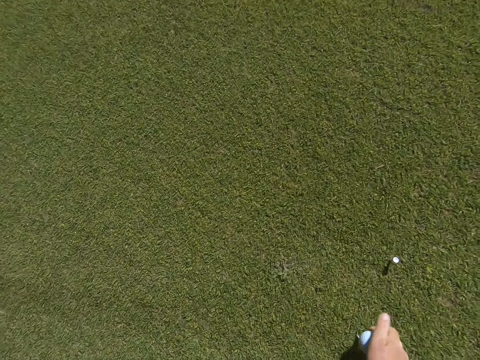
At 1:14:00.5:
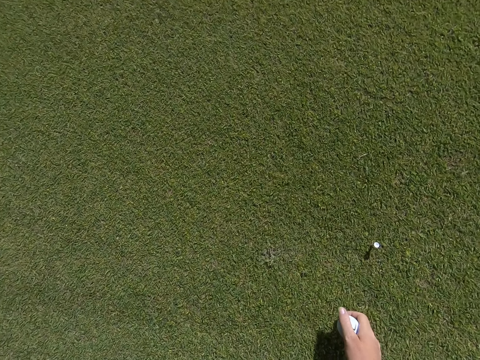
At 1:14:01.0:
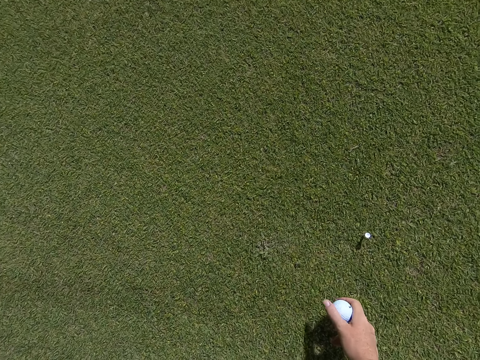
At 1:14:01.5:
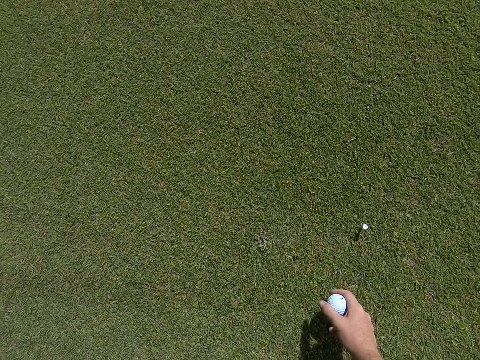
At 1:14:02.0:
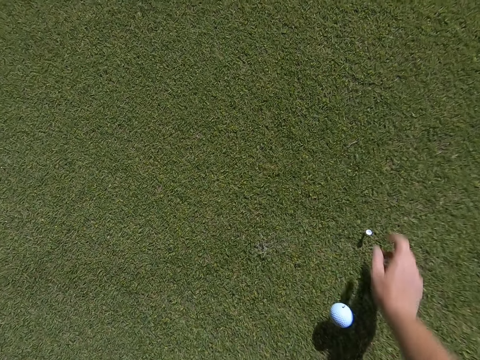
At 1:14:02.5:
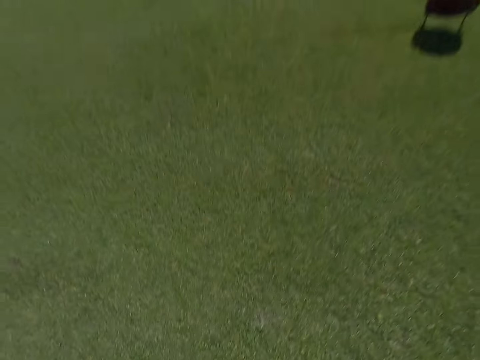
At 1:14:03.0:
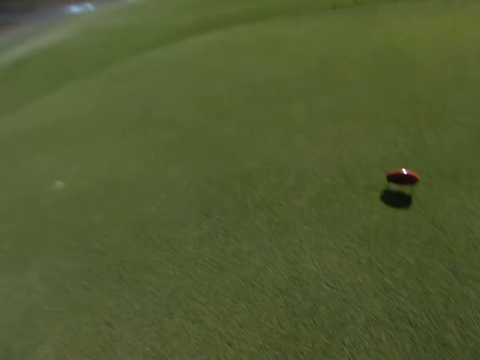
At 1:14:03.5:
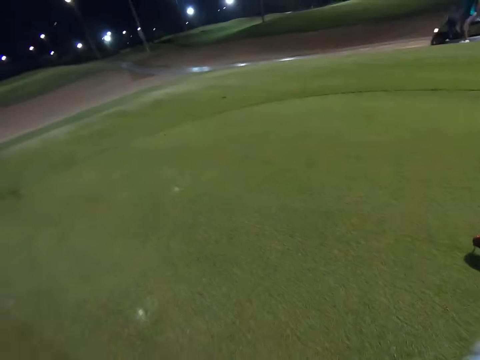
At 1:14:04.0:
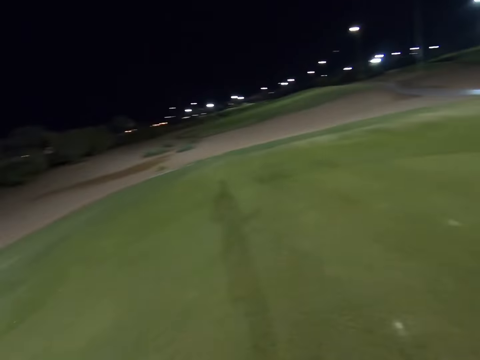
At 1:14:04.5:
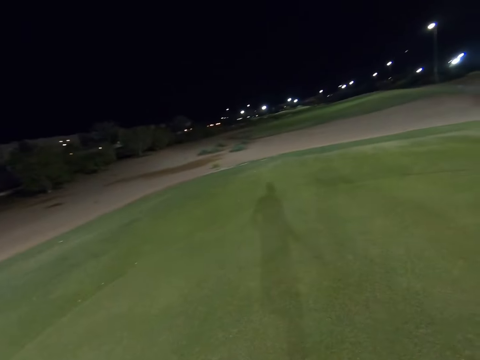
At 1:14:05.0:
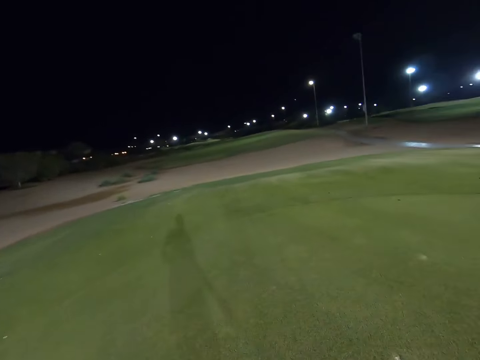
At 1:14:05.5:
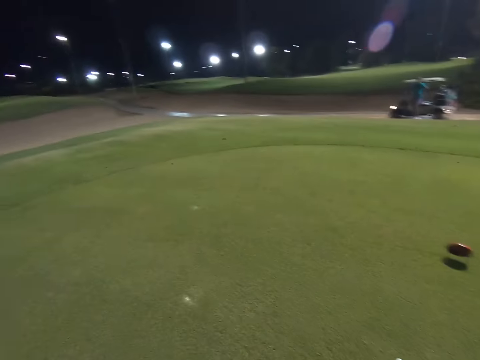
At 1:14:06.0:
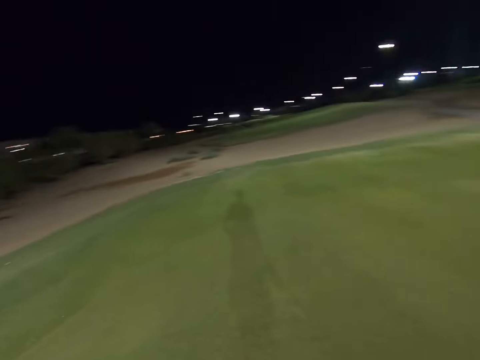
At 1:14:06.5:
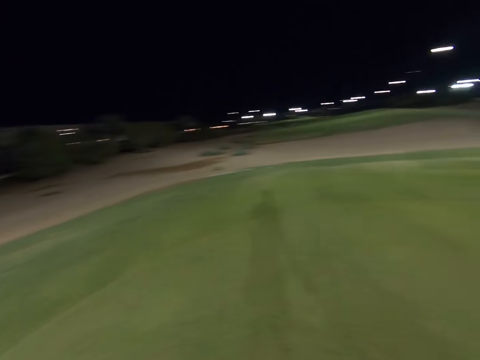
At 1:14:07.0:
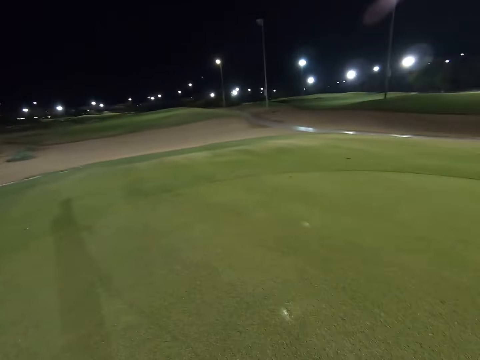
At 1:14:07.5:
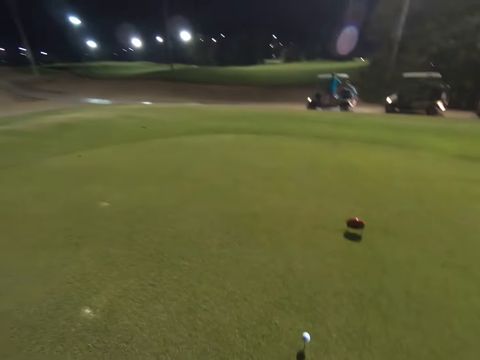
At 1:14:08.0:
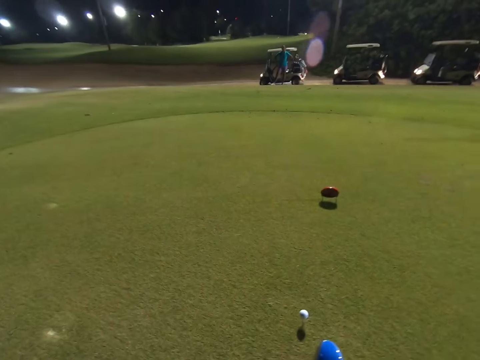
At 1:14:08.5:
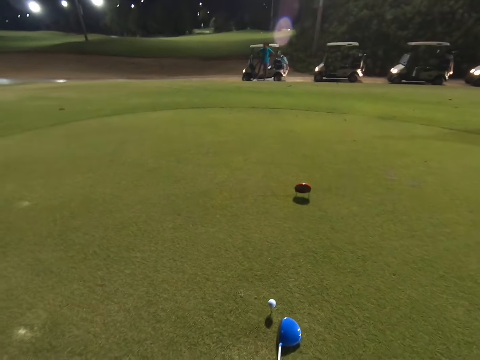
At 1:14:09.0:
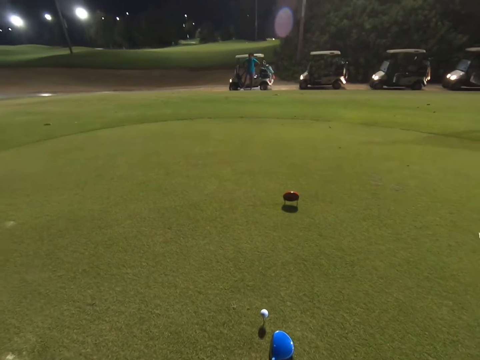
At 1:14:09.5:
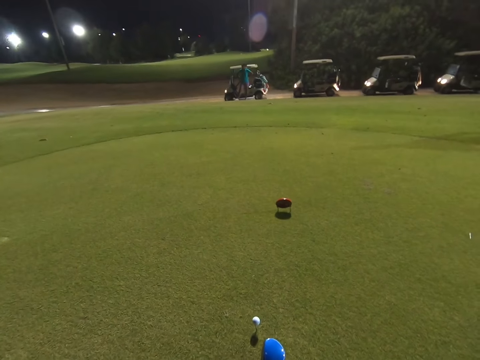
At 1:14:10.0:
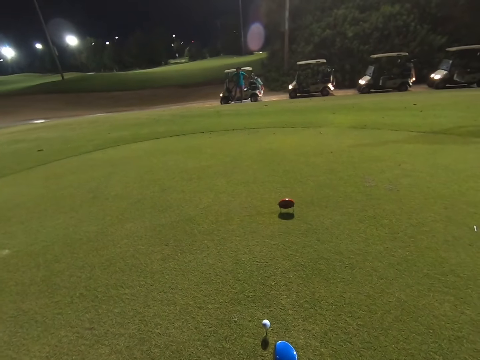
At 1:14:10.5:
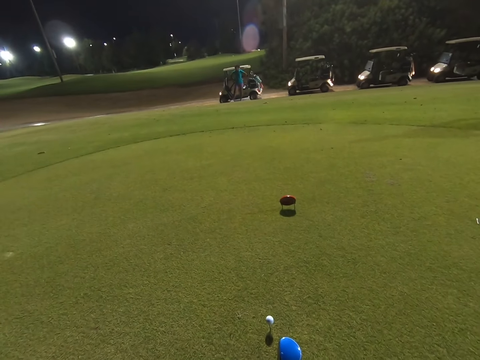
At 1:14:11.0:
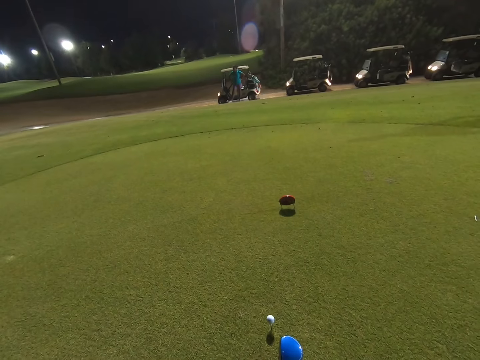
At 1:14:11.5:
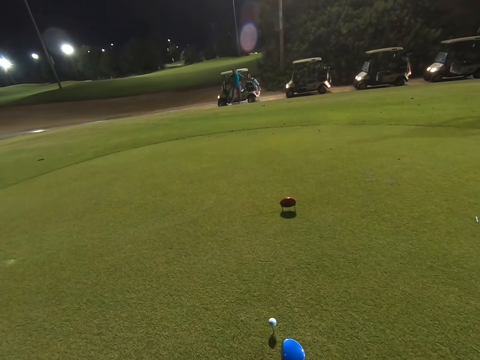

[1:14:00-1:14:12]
The camera wearer places a golf ball in the tee. They pick up a tee on the ground. They look around the field.

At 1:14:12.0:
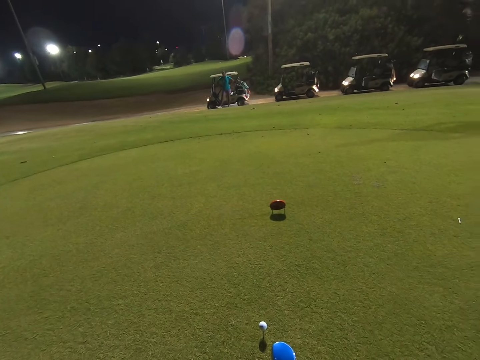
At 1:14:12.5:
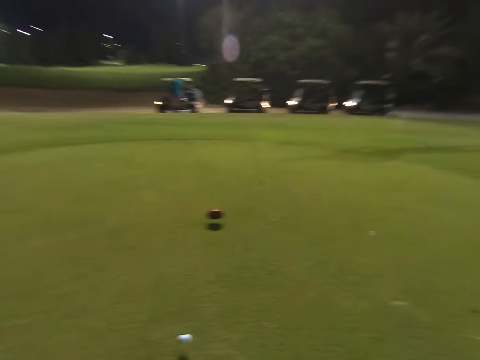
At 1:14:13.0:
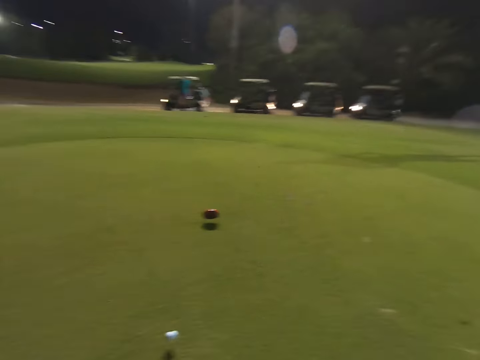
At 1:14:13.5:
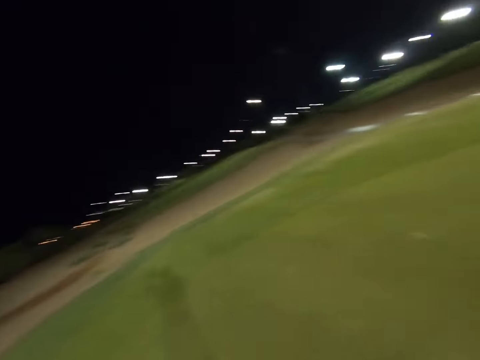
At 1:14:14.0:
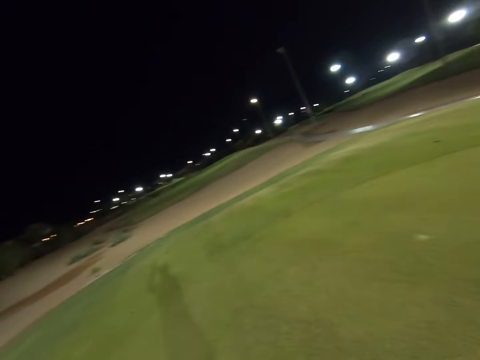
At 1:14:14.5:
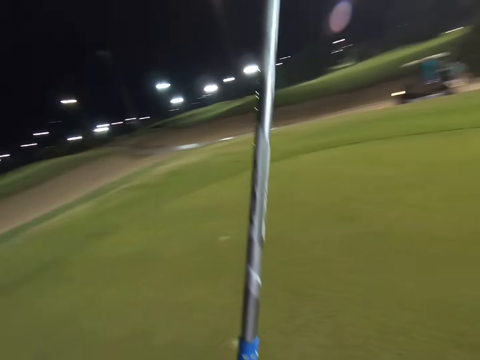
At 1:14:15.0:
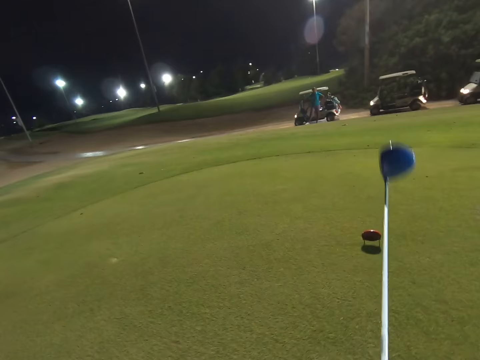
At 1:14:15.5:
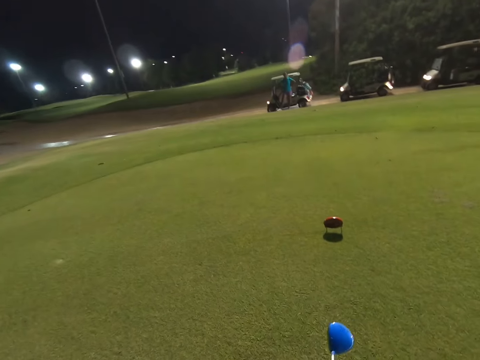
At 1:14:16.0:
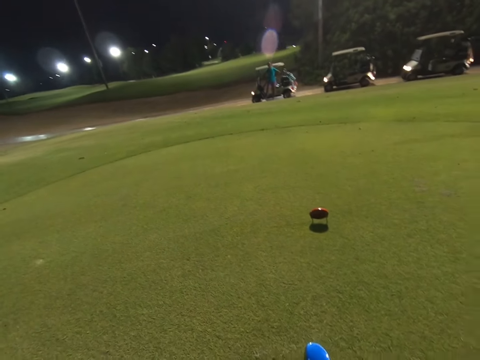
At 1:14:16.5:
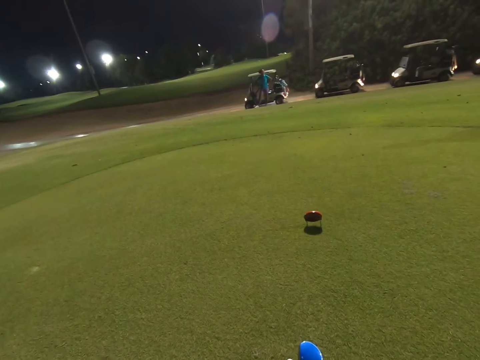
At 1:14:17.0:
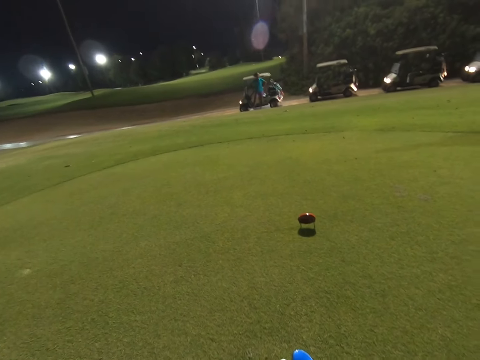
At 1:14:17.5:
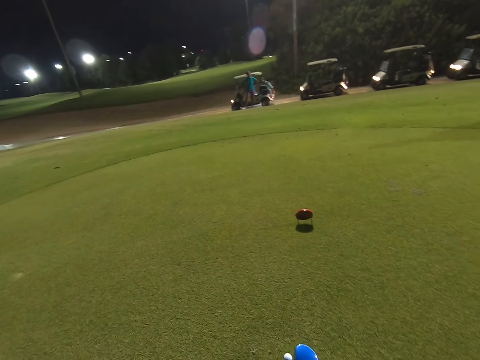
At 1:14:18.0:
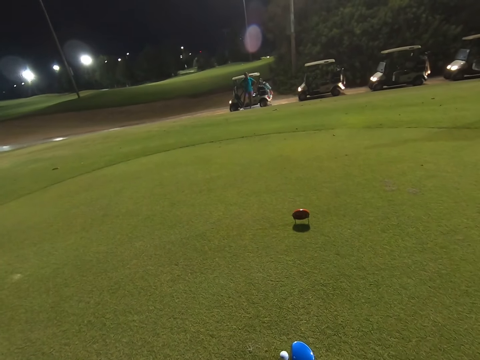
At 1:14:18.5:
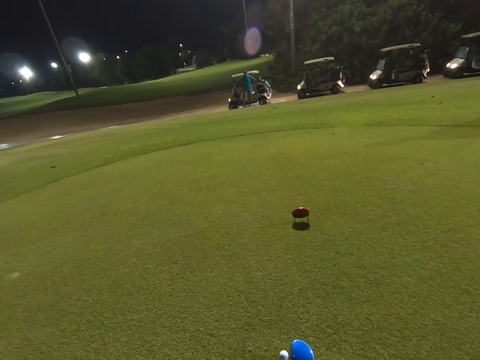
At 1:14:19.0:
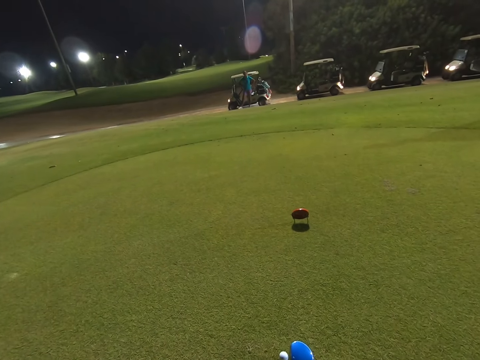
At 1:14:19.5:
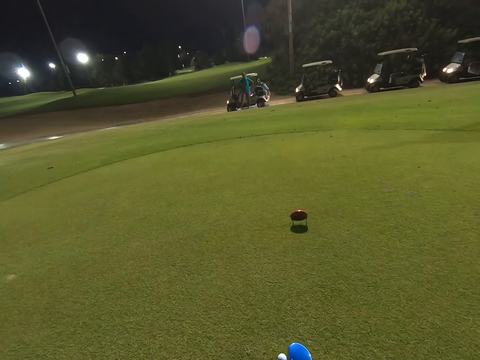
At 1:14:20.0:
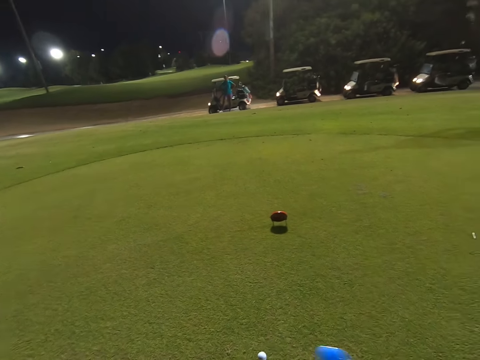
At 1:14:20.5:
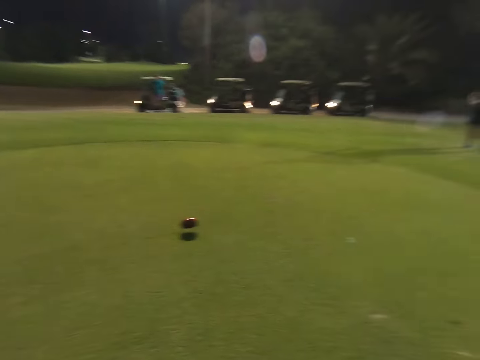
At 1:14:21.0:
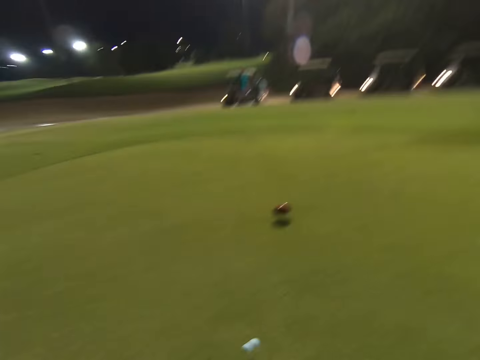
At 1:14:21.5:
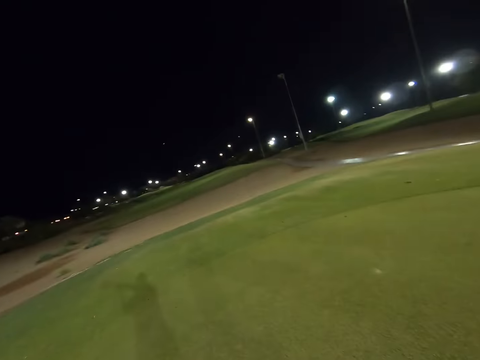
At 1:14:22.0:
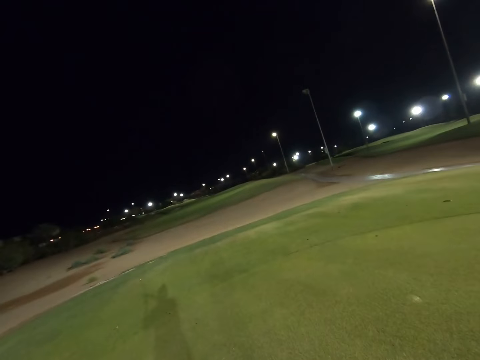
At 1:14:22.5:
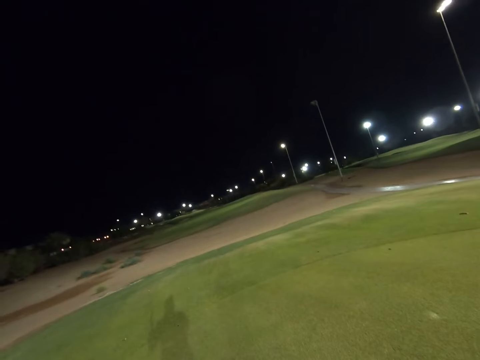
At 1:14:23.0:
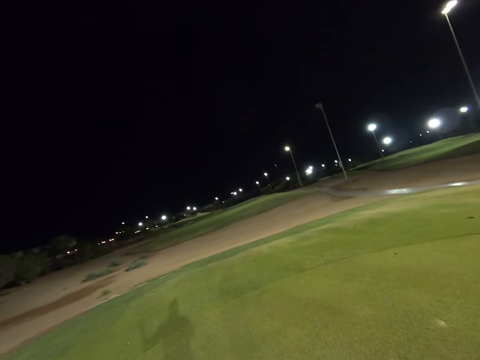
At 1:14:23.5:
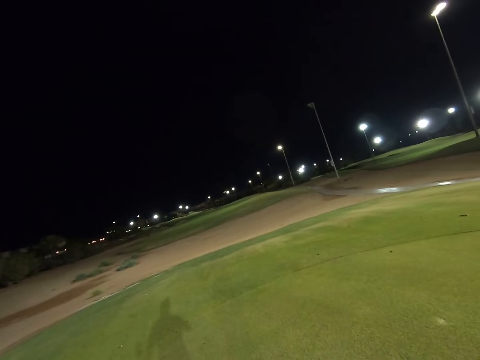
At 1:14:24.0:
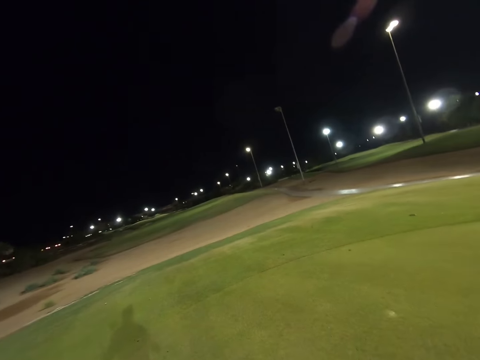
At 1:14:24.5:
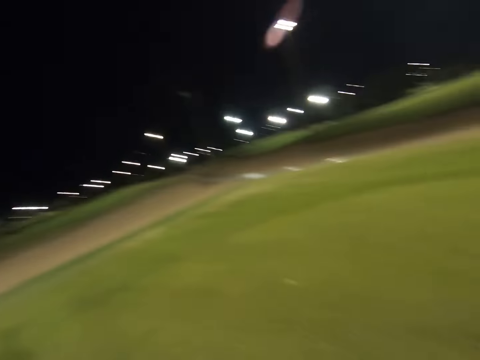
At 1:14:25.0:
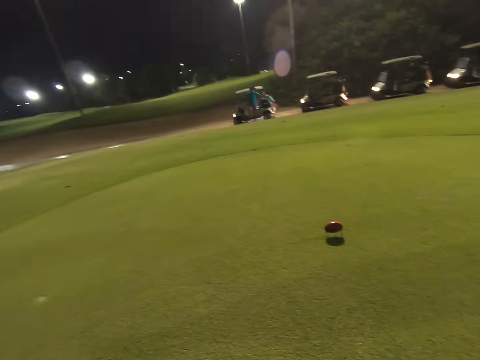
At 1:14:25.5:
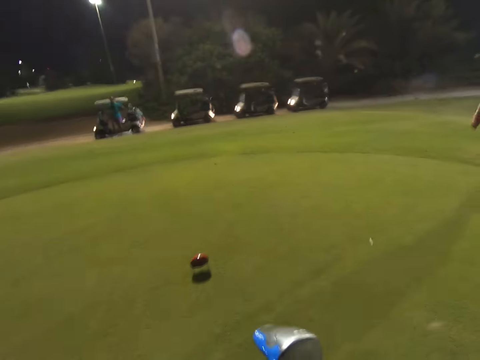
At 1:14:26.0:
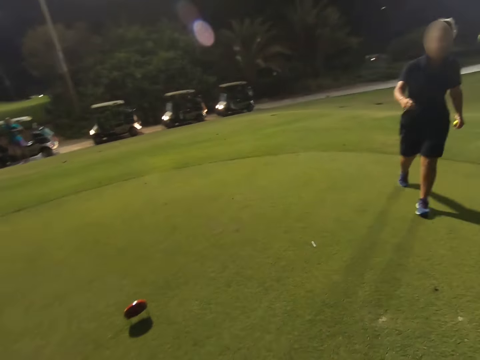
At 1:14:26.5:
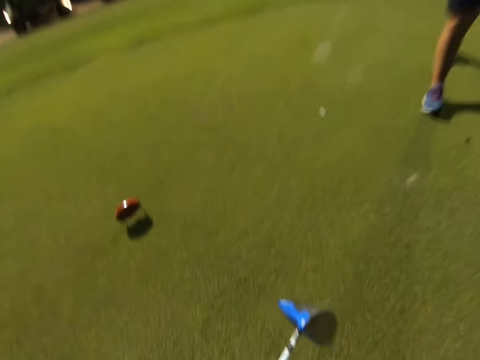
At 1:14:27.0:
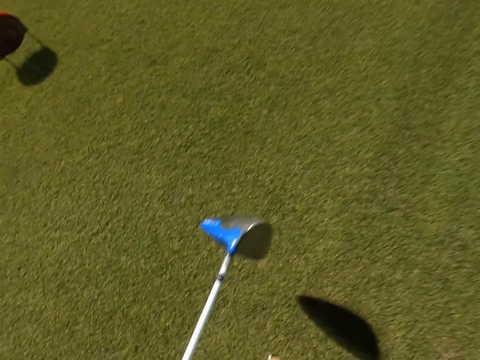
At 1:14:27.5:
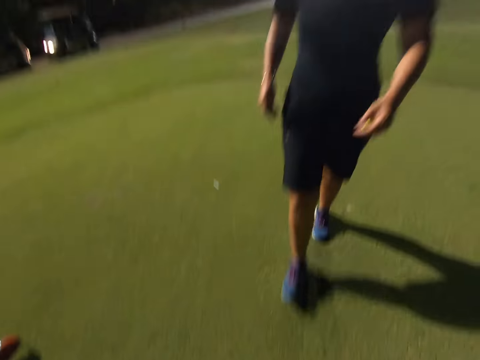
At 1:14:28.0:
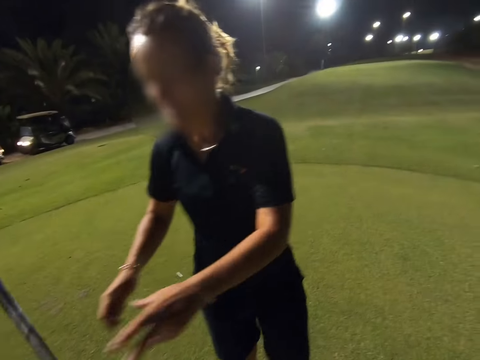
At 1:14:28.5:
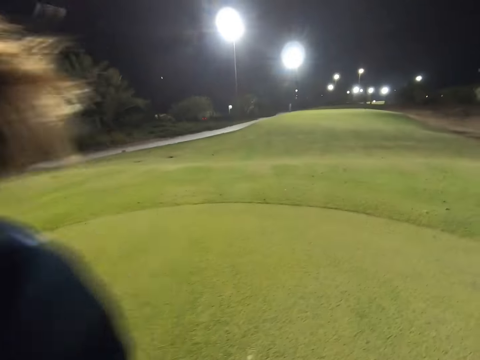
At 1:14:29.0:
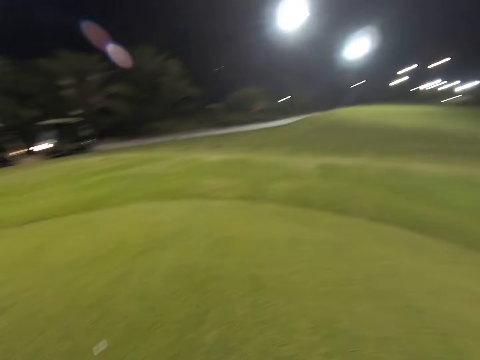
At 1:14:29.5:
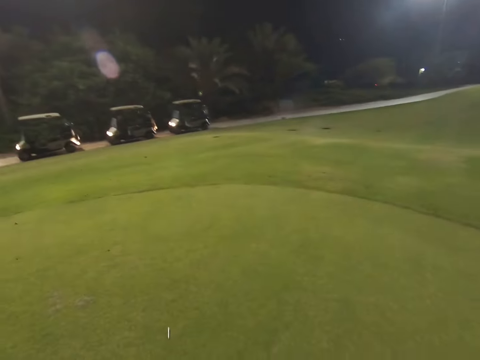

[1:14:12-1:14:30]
The camera wearer throws the ball. They swing the golf club. They put the hockey stick down. They hit the golf ball. They throw the ball using the hockey stick. They put the hockey stick on the ground. A woman picks up a golf club from the camera wearer.
